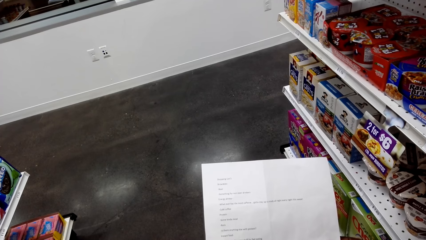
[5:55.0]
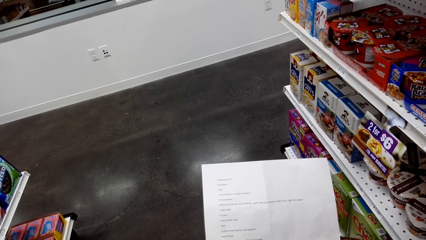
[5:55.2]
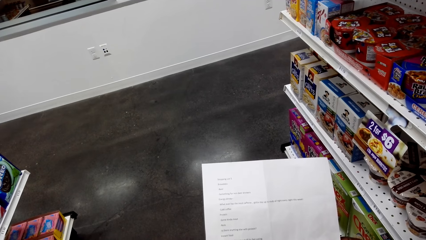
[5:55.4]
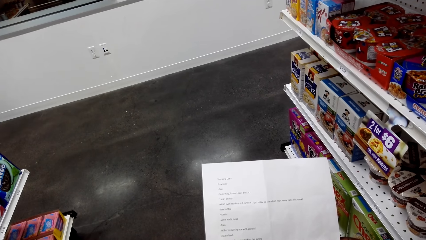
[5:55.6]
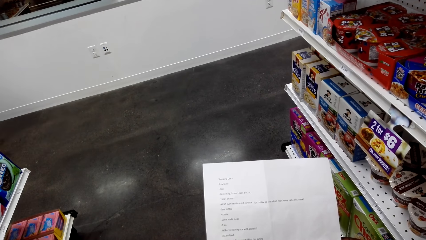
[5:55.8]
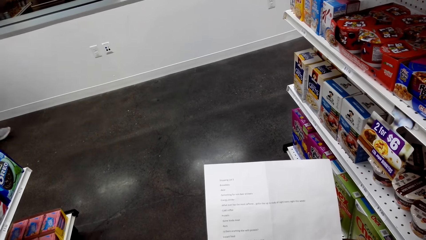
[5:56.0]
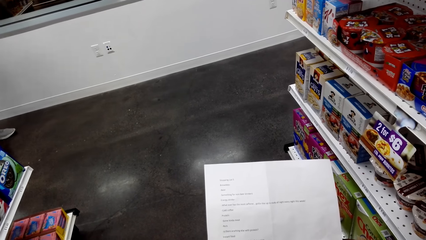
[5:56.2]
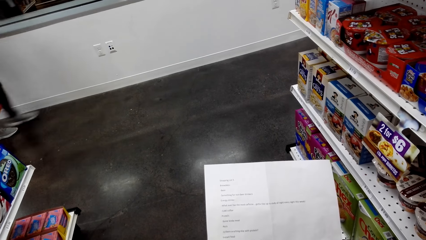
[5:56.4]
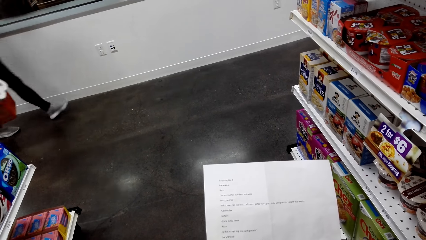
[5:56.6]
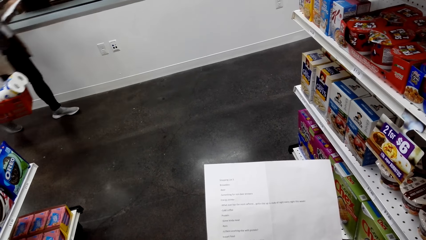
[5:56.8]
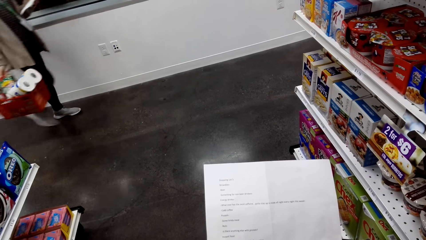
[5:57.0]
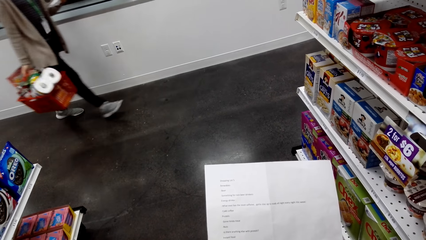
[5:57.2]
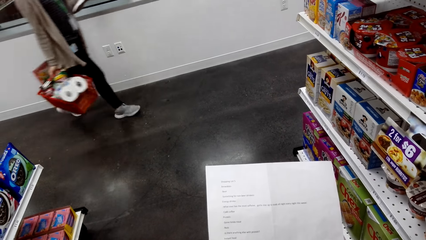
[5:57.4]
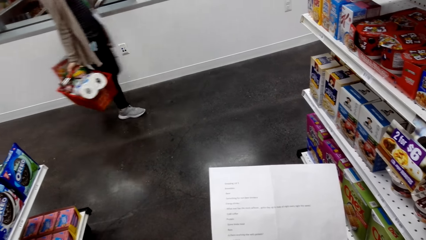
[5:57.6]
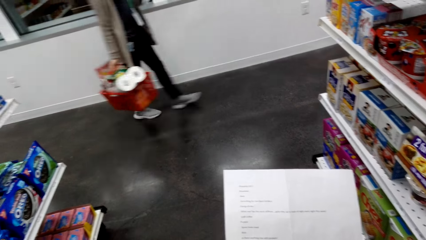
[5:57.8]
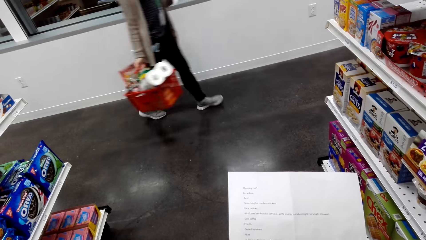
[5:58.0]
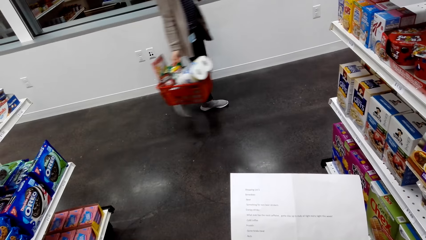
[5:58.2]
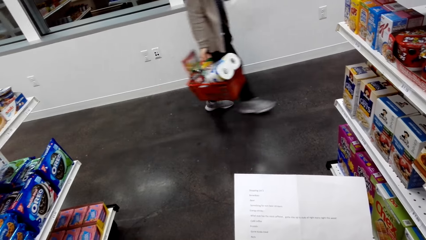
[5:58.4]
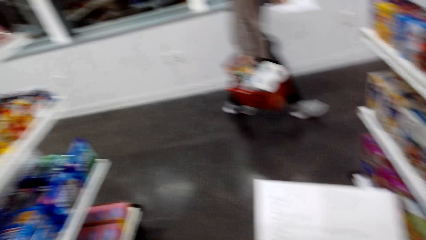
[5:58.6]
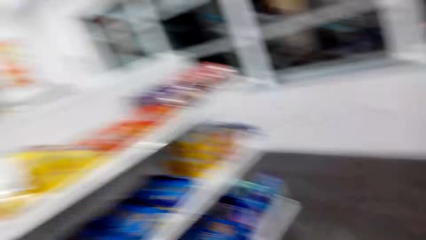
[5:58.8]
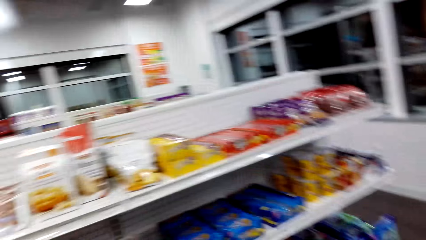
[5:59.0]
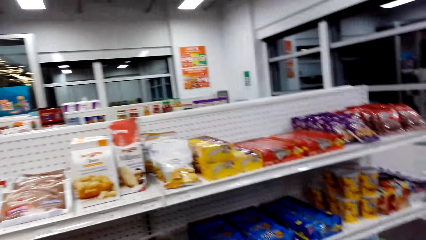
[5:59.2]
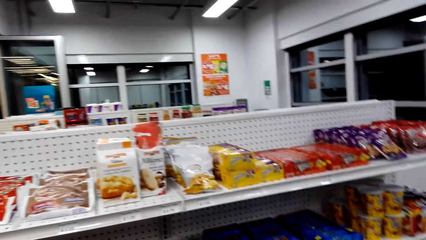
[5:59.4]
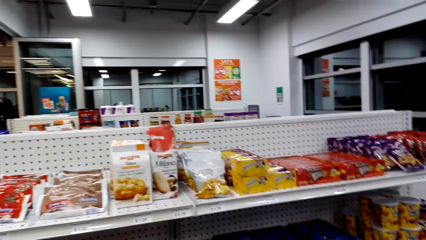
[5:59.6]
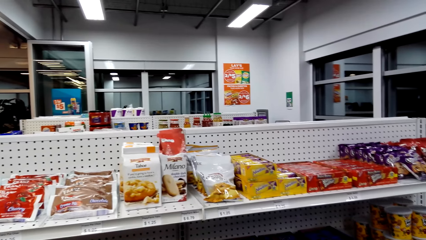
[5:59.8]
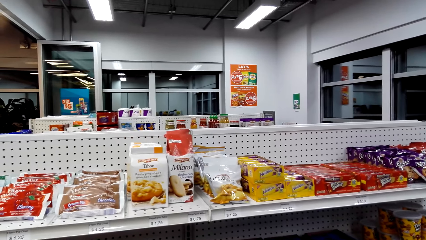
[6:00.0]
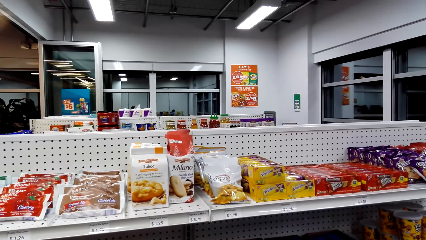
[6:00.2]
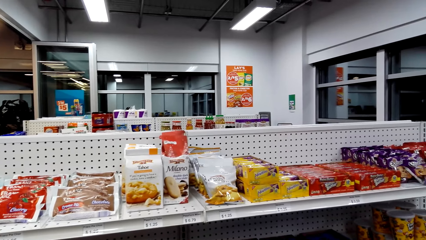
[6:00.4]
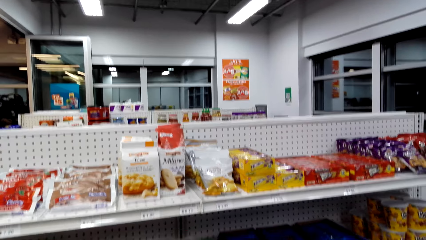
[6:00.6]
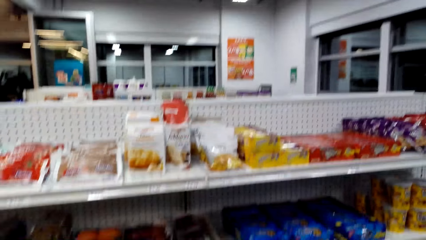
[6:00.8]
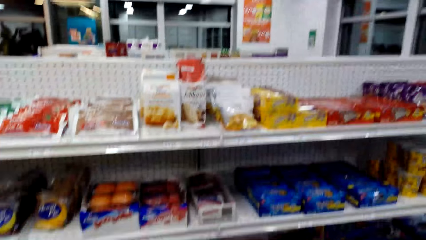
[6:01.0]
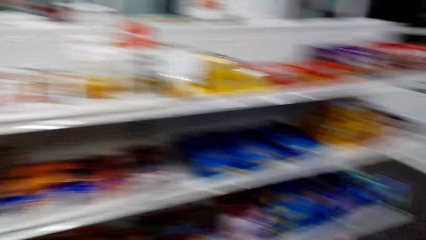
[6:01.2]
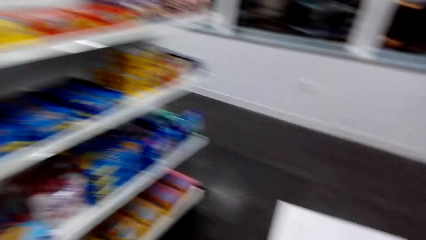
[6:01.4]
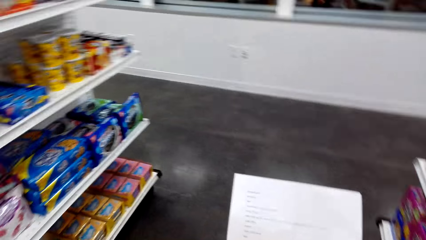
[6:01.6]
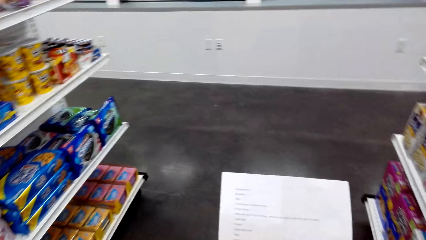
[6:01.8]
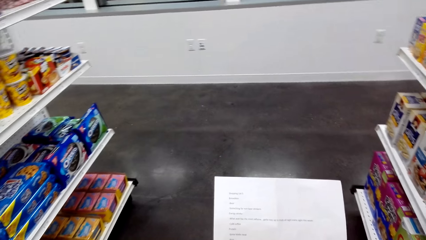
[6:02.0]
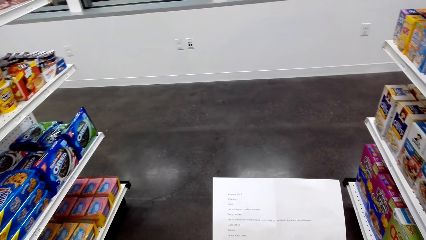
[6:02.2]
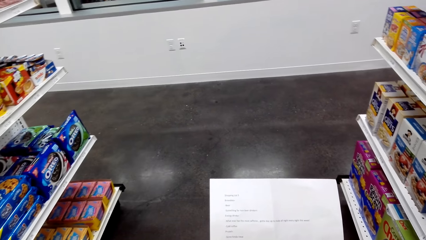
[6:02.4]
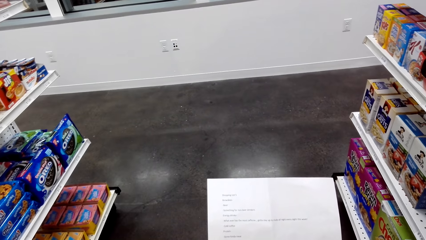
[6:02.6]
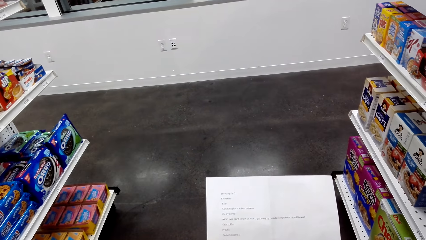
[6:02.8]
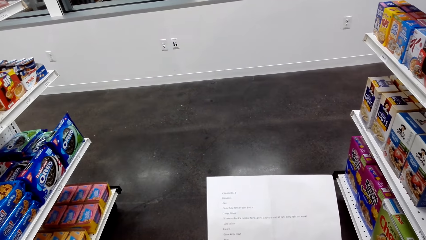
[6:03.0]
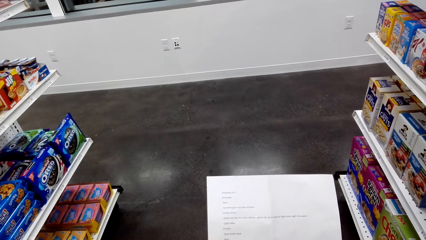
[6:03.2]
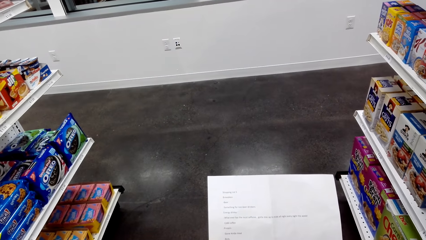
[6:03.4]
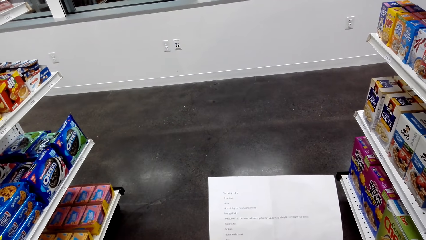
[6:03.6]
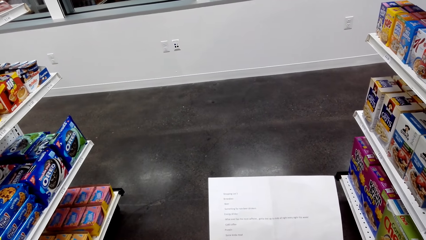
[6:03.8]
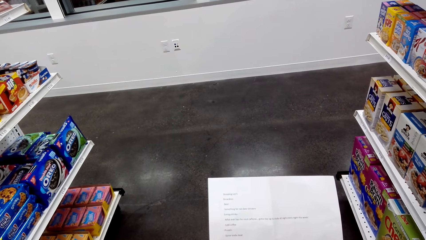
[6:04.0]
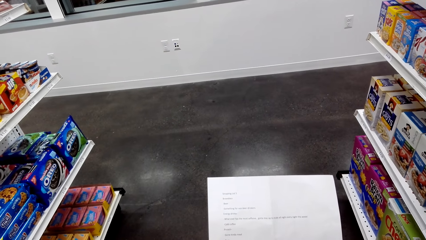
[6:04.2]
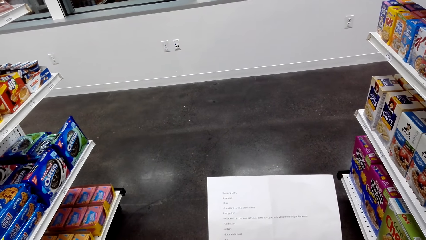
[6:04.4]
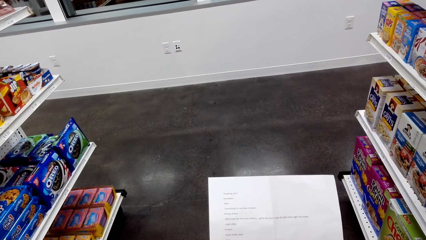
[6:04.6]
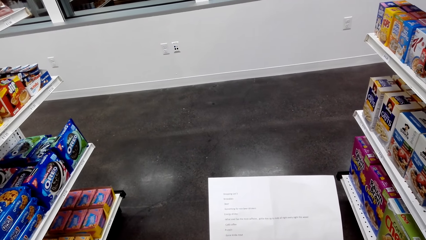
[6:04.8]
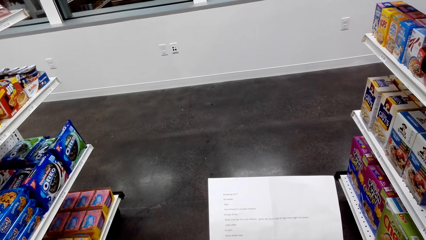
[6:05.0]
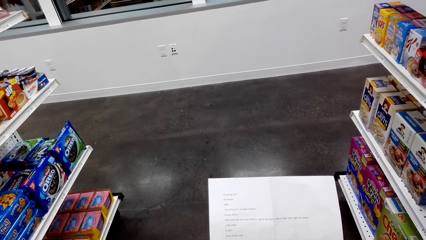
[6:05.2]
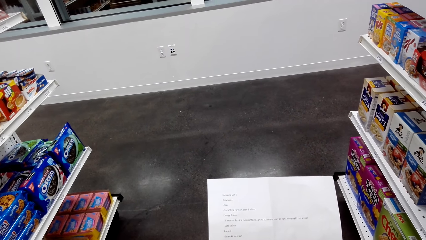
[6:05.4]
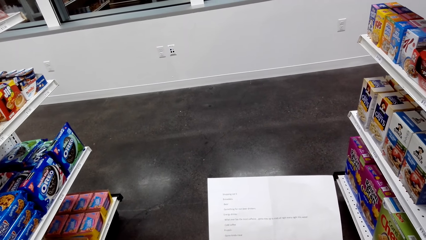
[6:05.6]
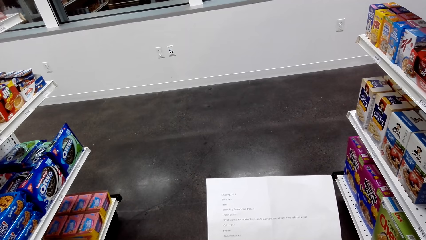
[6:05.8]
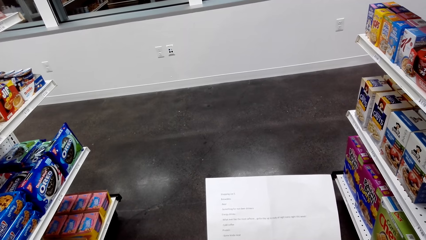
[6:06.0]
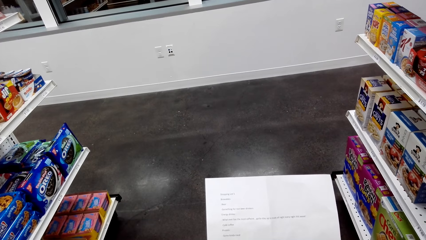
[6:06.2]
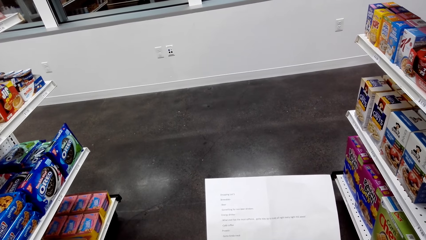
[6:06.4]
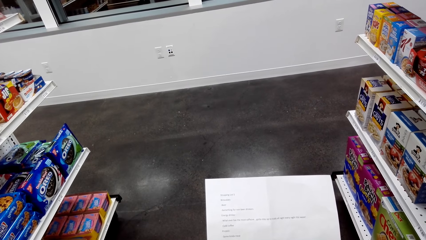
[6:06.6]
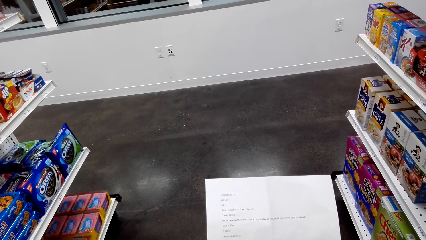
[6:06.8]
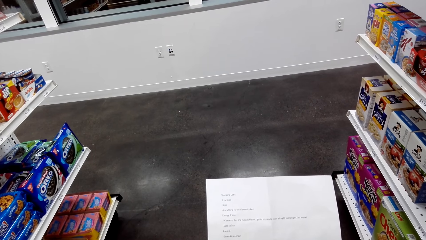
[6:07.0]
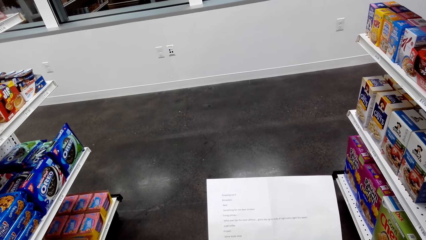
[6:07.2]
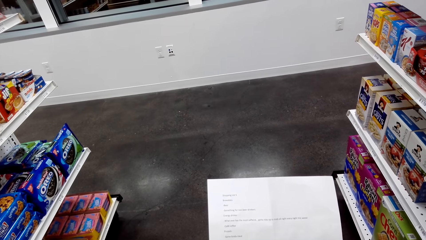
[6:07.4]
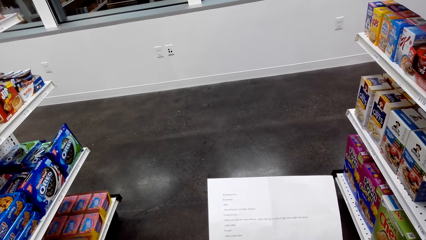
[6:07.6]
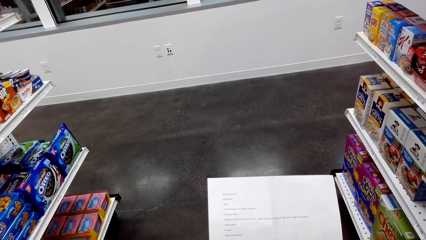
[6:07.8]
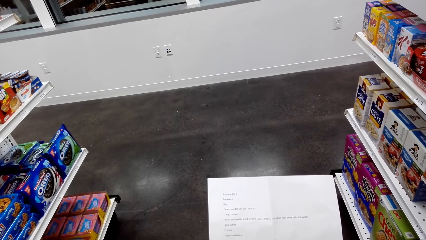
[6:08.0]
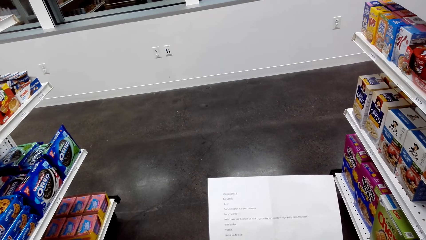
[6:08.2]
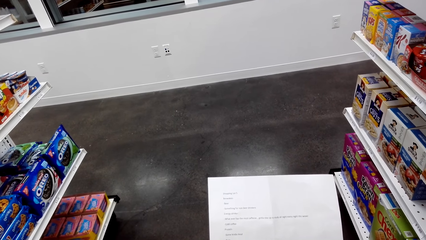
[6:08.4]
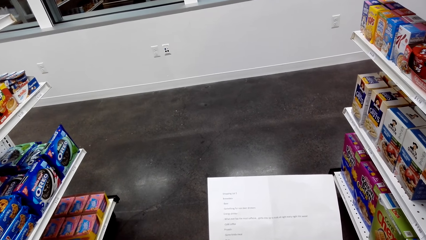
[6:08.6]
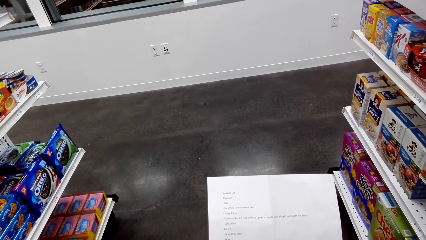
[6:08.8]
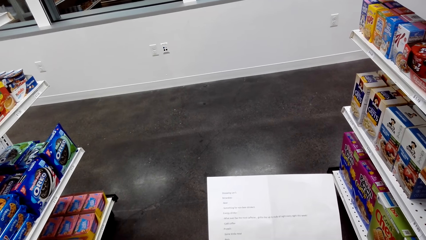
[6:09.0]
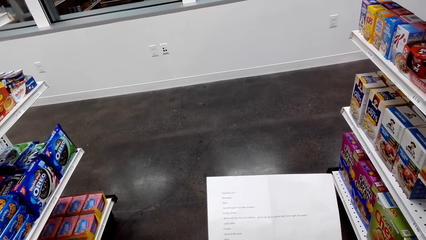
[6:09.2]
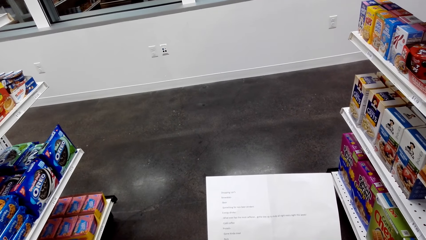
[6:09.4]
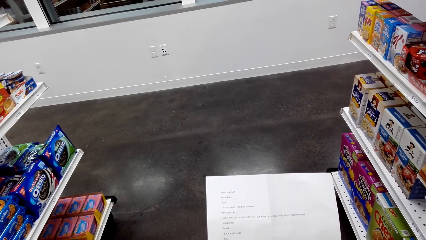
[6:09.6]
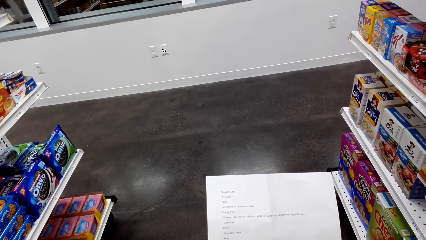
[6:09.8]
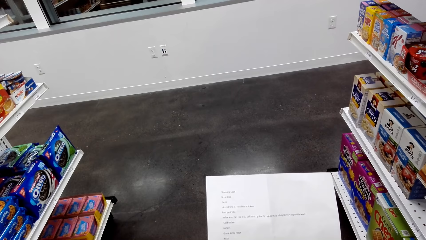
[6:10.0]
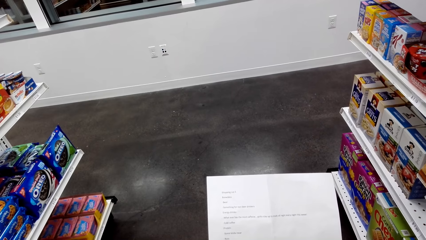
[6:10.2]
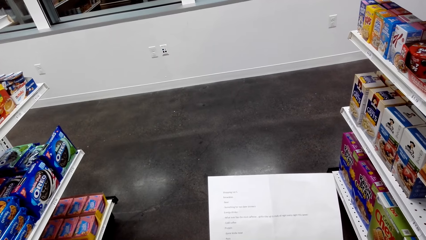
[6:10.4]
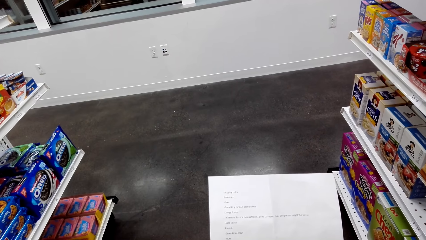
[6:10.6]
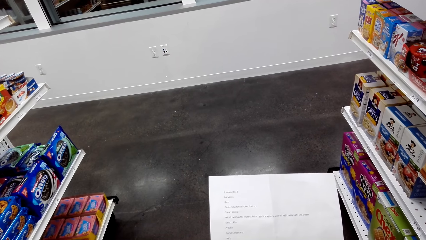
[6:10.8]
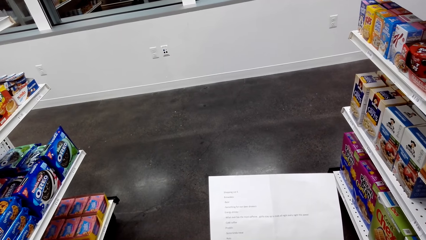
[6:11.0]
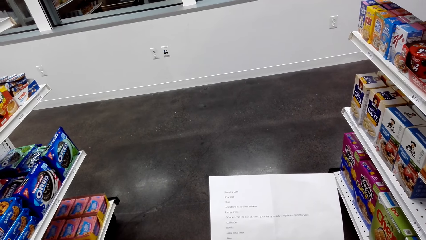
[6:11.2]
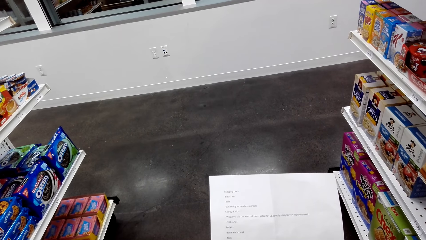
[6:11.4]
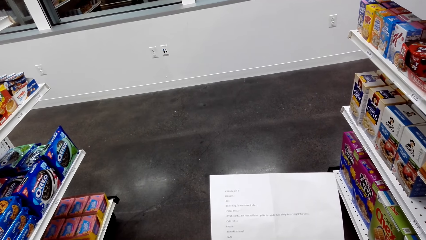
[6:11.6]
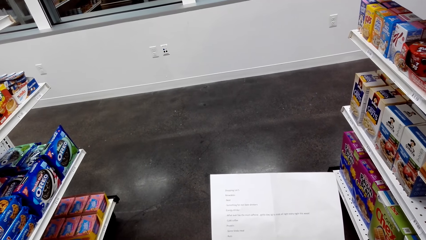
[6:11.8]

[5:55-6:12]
A person walks in the supermarket. The camera wearer looks around the supermarket. They check the shopping list.
